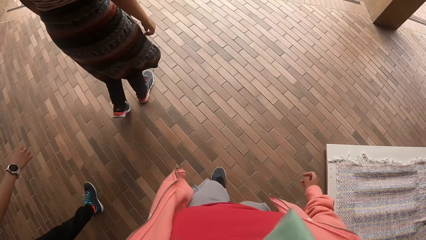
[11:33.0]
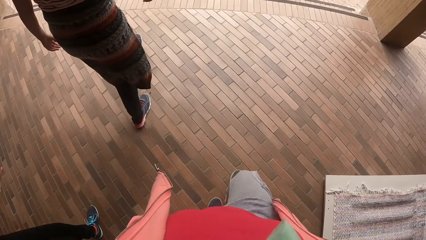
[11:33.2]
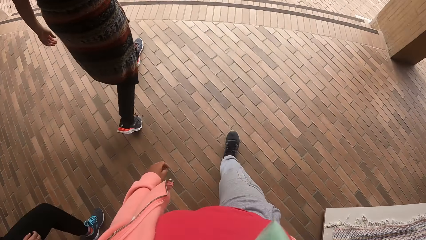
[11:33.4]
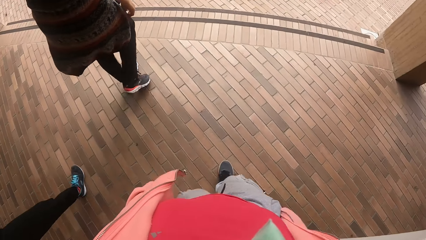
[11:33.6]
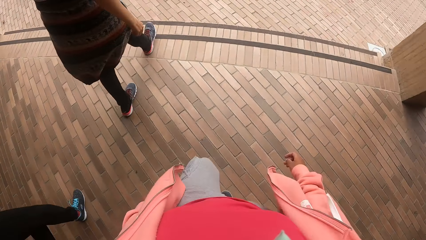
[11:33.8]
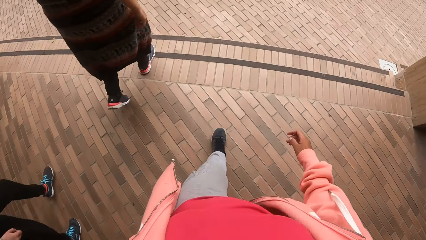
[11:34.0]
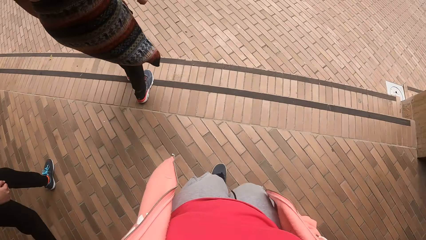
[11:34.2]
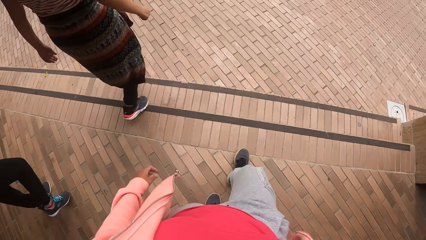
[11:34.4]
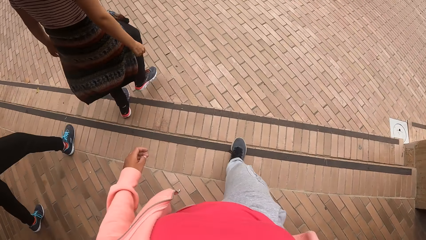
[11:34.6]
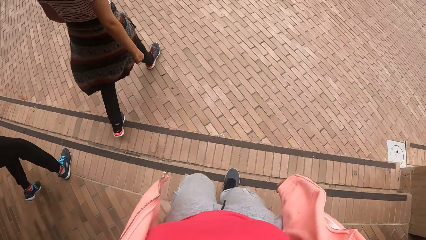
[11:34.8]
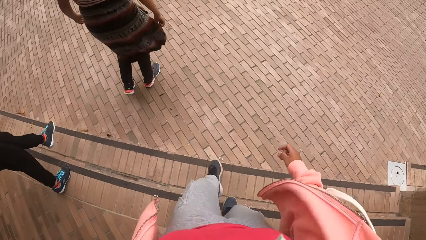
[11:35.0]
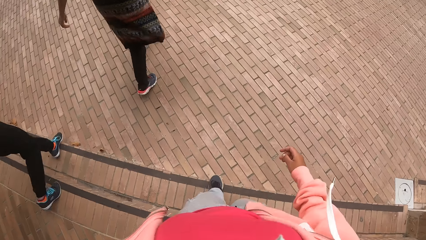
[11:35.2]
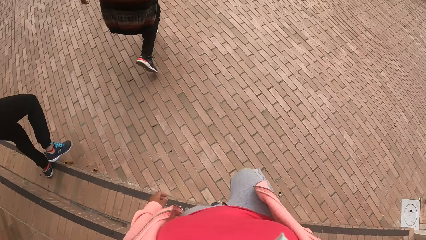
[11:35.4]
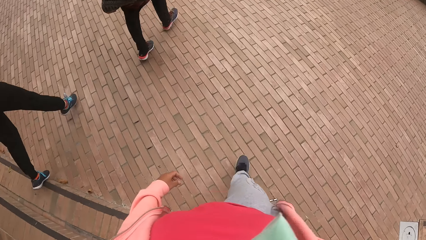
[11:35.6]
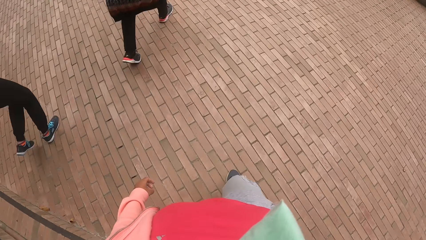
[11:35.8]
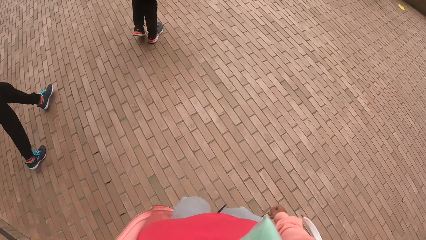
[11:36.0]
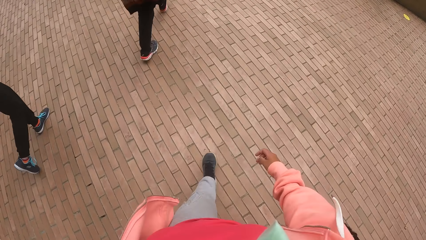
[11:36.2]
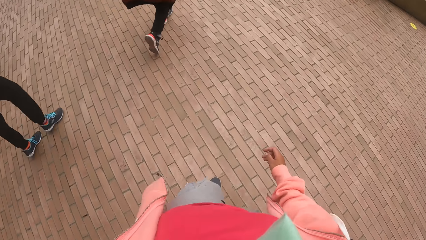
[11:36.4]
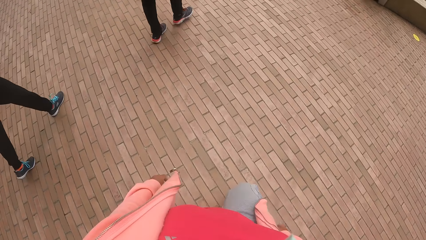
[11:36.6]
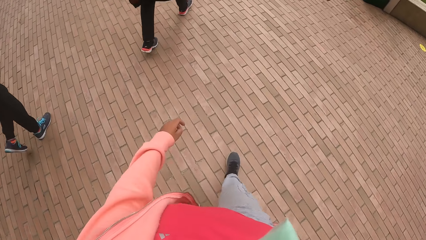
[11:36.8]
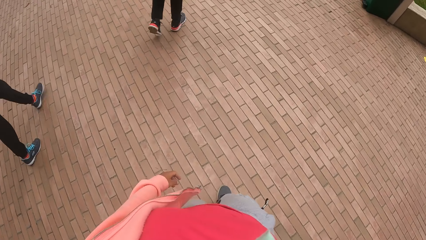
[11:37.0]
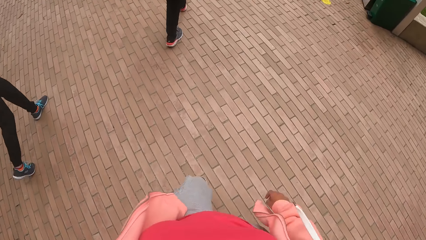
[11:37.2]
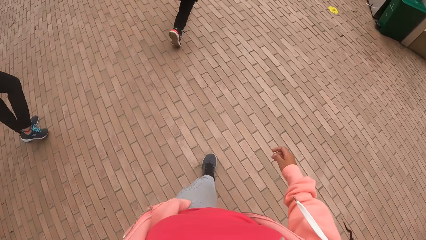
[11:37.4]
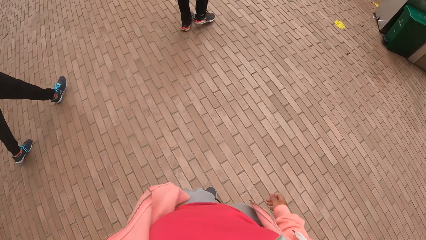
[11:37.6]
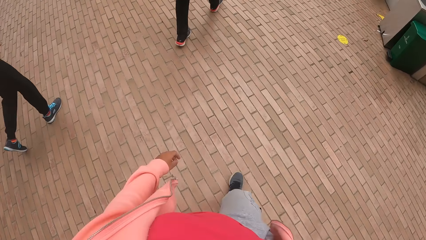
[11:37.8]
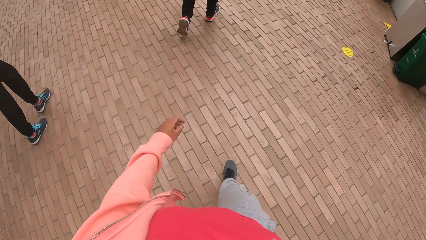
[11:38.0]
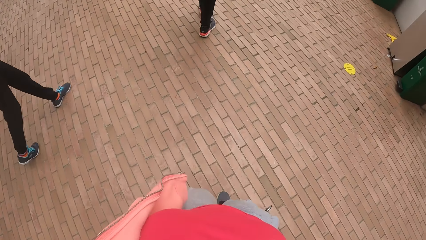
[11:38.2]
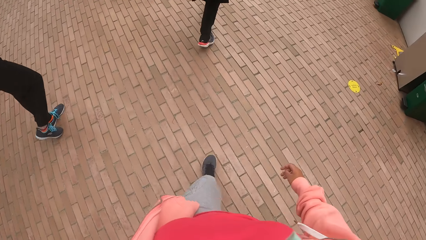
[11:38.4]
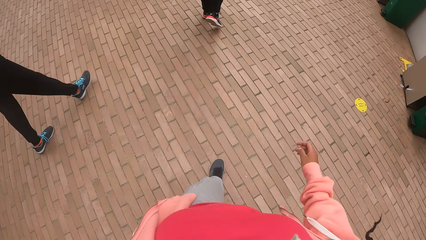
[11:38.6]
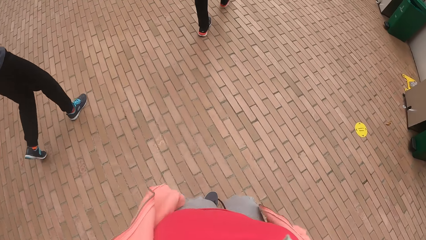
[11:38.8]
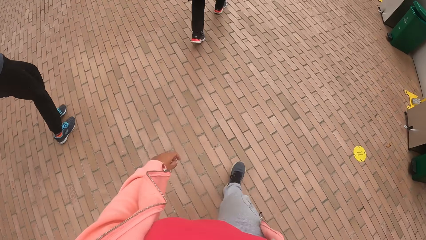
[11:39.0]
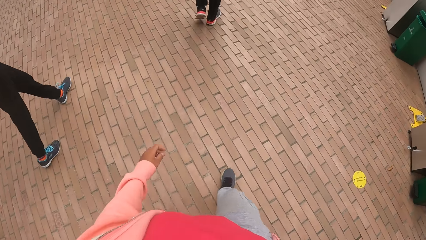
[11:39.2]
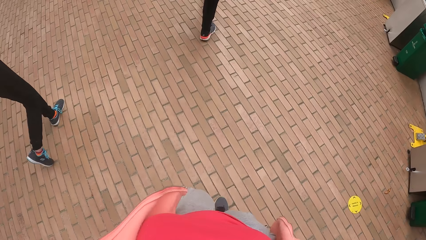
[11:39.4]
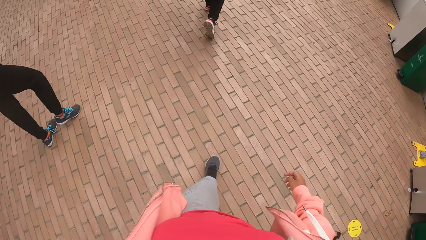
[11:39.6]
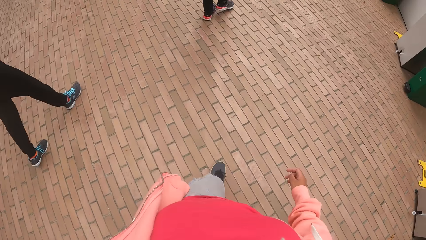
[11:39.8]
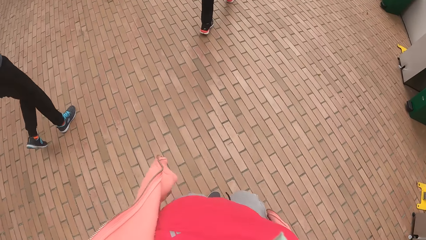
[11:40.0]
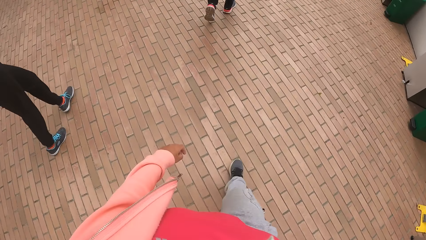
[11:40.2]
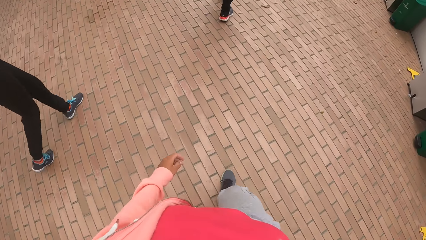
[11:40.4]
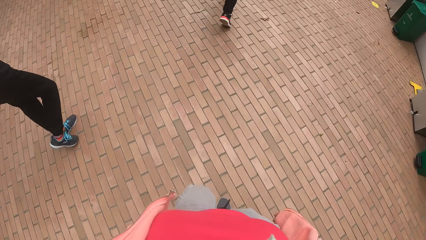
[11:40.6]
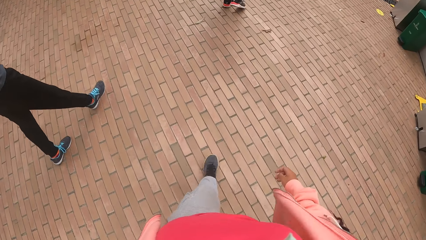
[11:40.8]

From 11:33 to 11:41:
The camera wearer walks down the stairs.

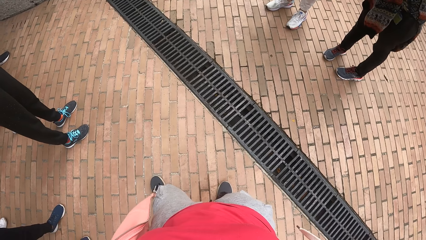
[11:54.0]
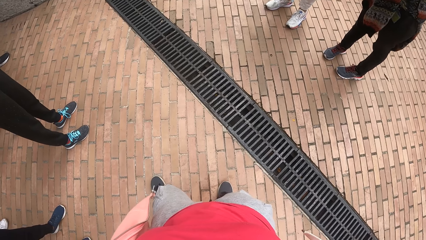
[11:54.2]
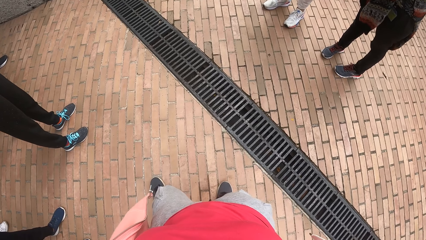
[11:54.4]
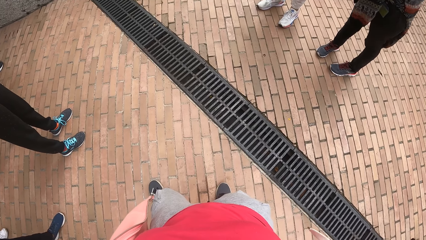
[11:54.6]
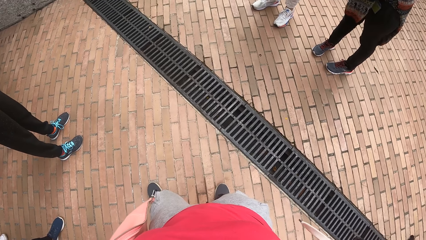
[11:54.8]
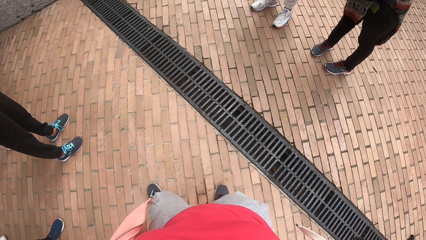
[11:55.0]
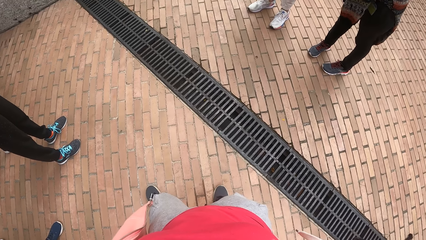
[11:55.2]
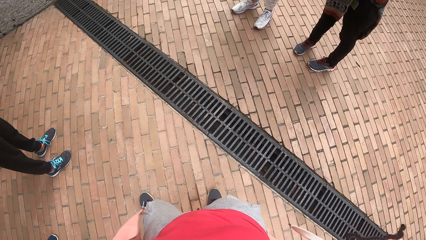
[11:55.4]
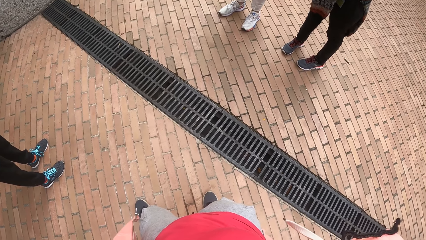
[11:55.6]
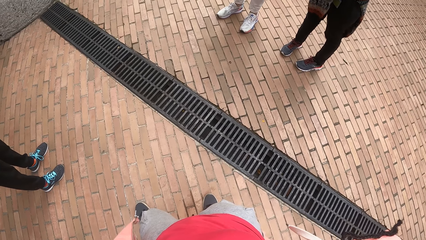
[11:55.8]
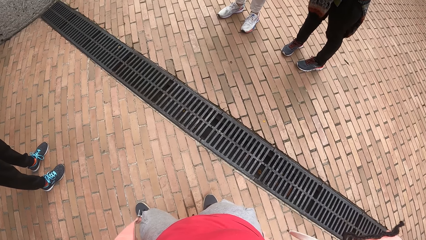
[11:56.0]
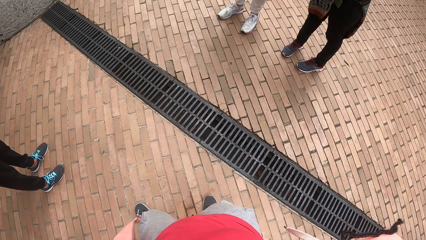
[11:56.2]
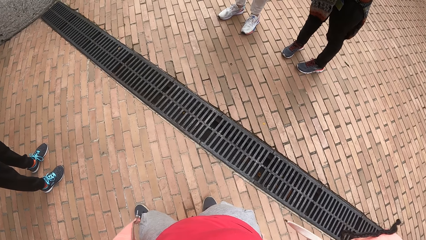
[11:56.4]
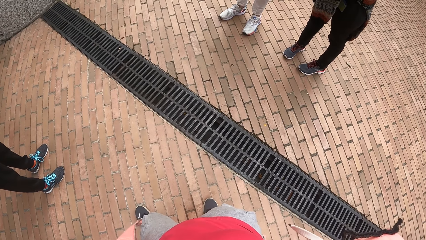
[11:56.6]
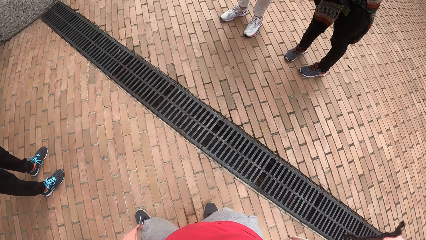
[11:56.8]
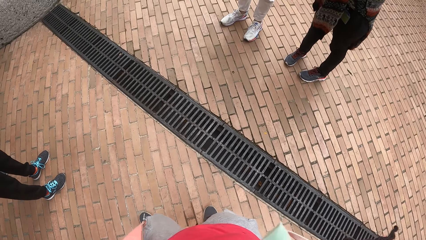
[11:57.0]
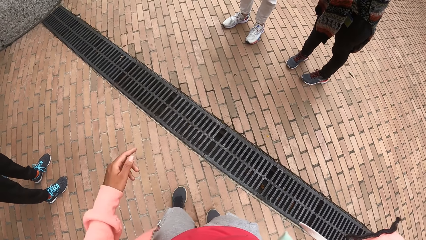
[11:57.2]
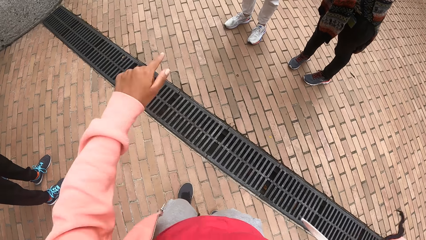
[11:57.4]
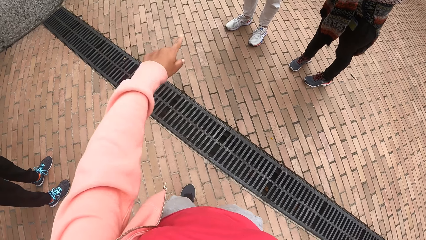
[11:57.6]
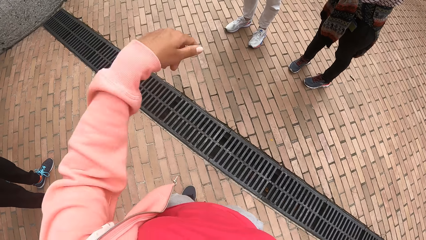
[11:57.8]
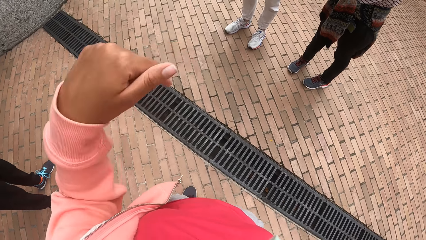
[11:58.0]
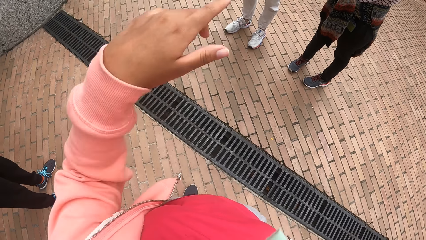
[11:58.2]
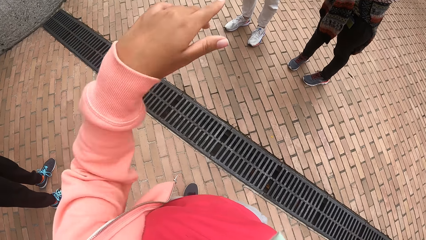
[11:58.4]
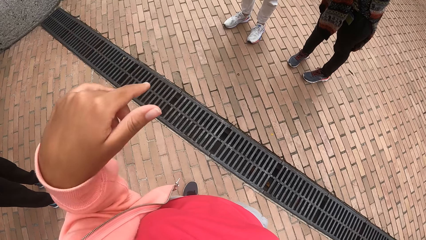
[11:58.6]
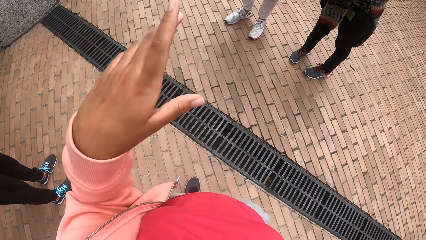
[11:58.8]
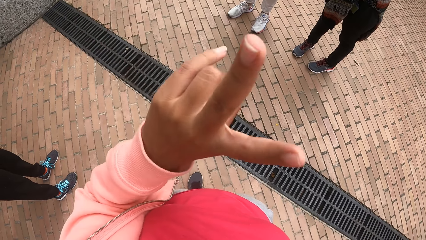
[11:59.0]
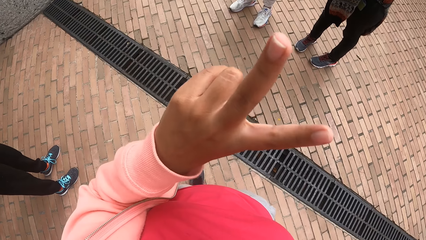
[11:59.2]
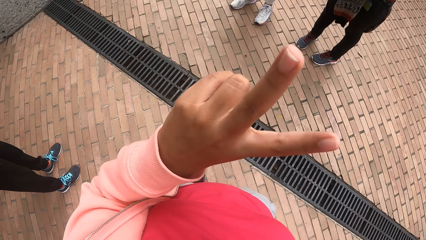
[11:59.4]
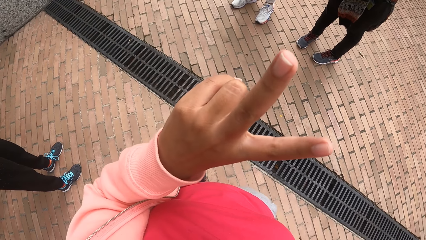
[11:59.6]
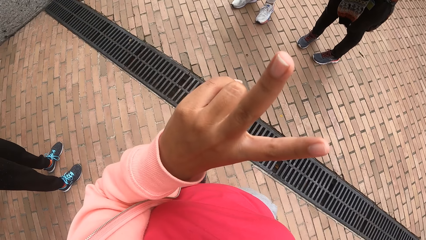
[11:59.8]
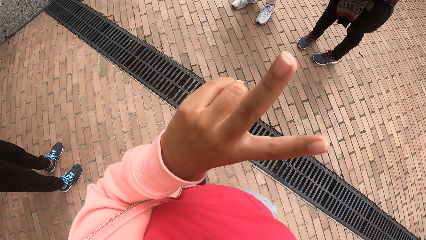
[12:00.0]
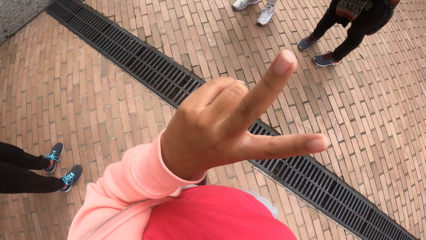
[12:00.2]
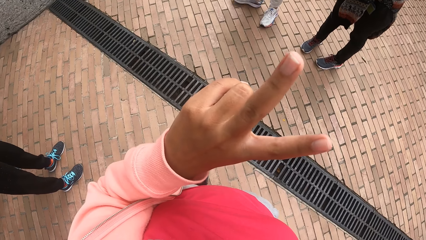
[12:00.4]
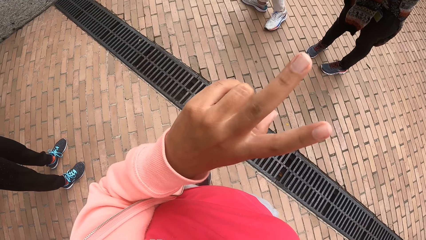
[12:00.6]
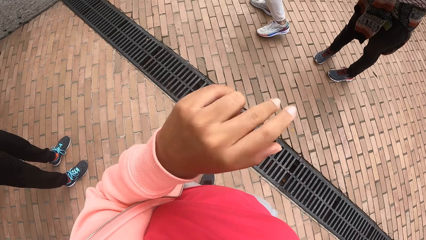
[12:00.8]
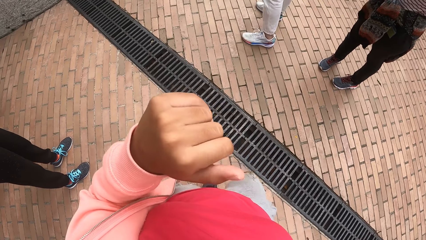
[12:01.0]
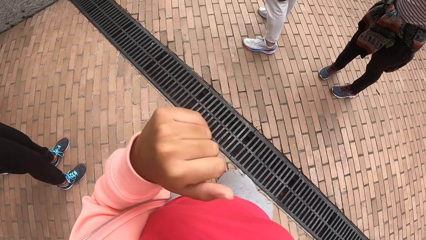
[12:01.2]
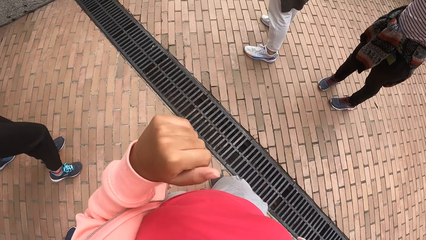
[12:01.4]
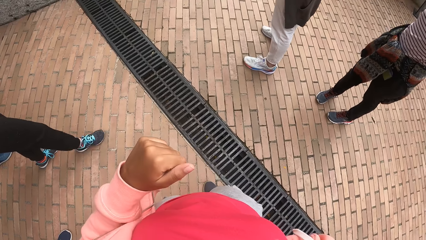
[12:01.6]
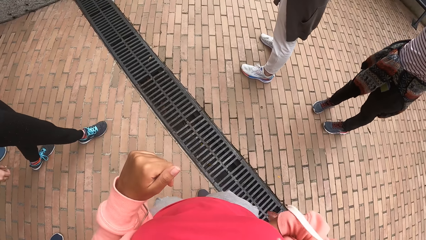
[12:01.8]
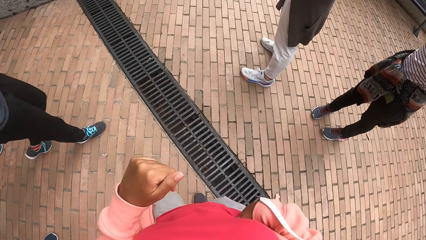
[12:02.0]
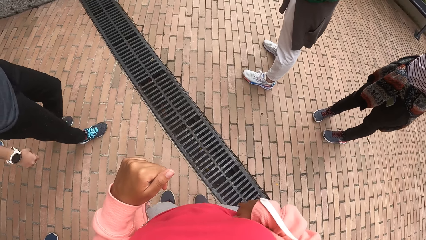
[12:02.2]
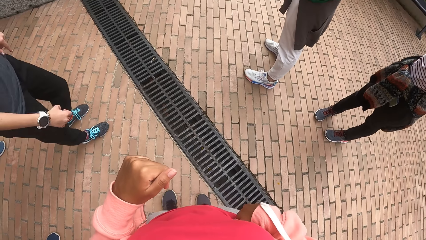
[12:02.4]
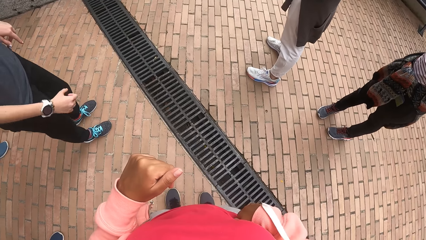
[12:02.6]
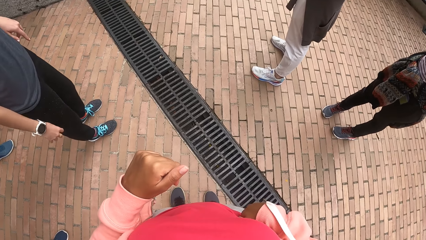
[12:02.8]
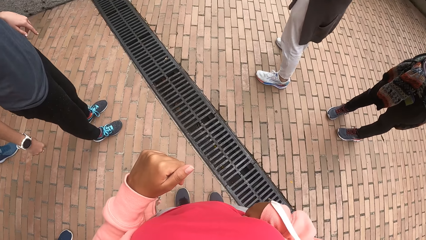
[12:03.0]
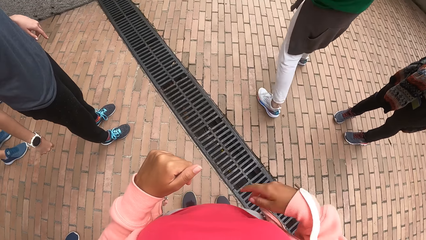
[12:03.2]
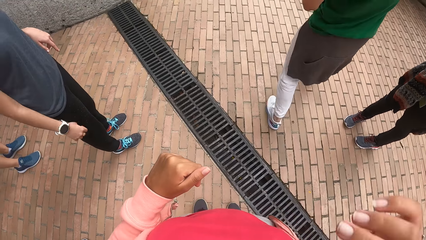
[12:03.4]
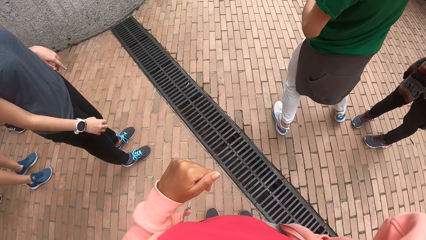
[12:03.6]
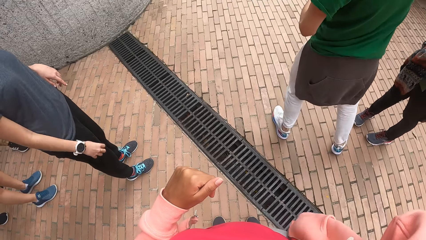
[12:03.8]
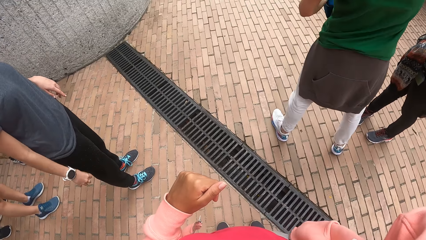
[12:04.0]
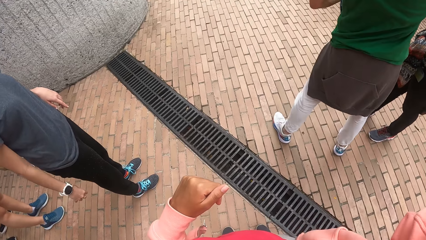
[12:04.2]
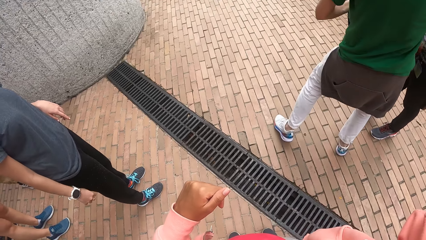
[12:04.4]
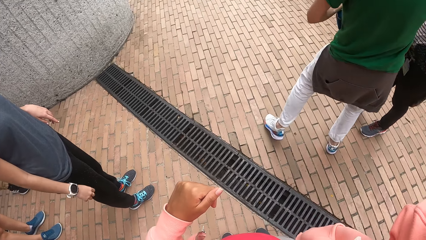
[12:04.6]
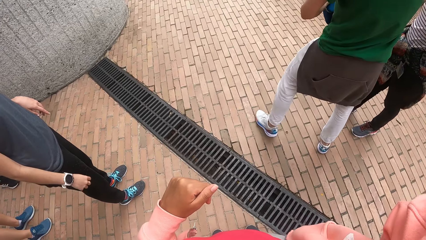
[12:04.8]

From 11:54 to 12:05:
The camera wearer walks around. They interact with the man.
